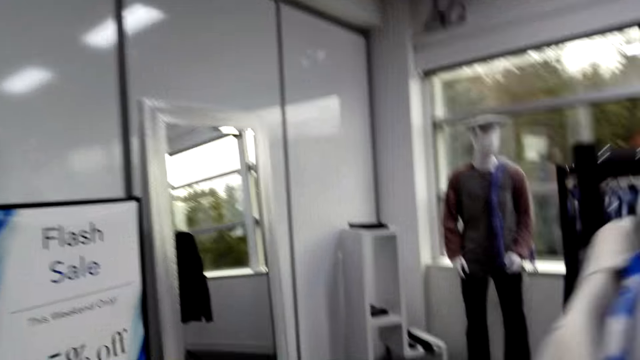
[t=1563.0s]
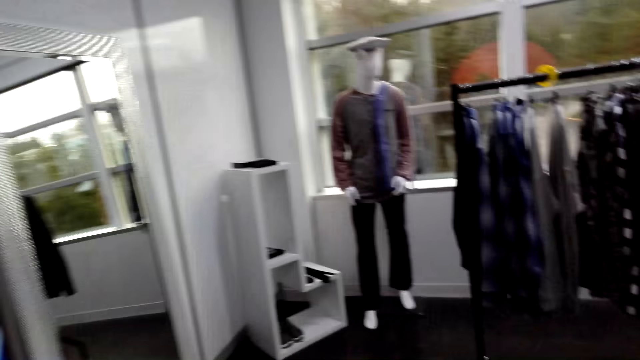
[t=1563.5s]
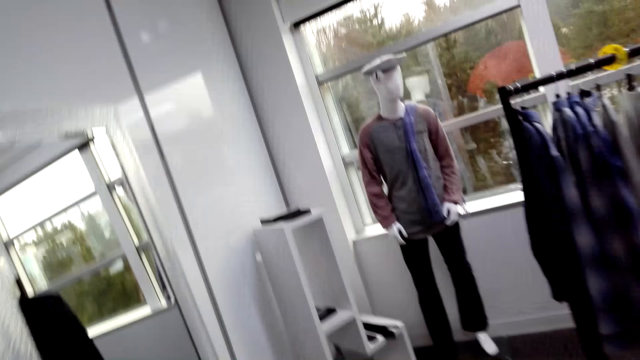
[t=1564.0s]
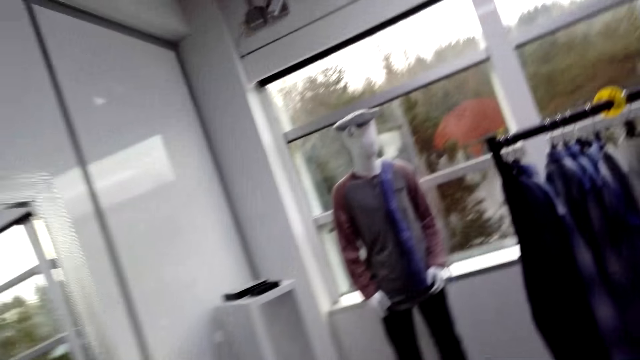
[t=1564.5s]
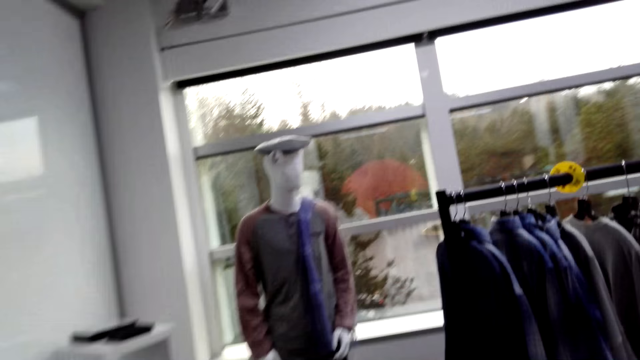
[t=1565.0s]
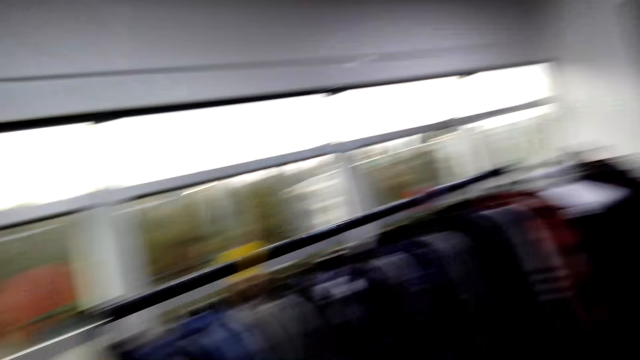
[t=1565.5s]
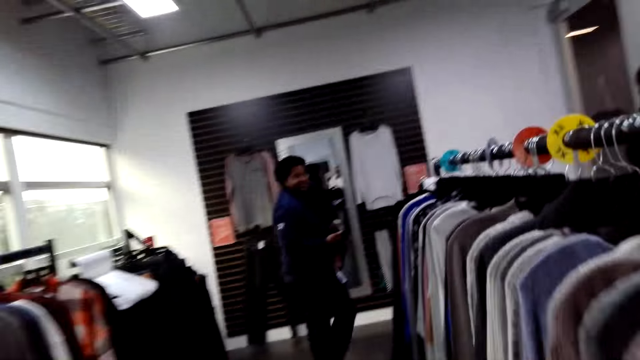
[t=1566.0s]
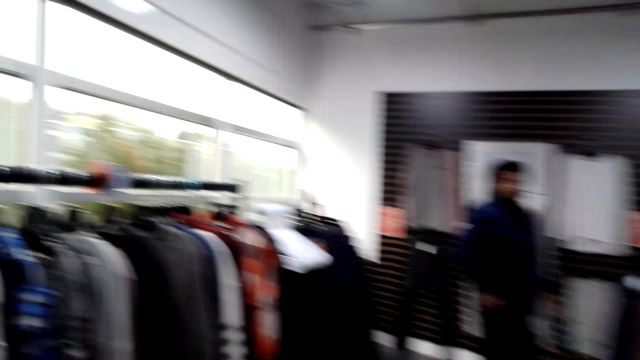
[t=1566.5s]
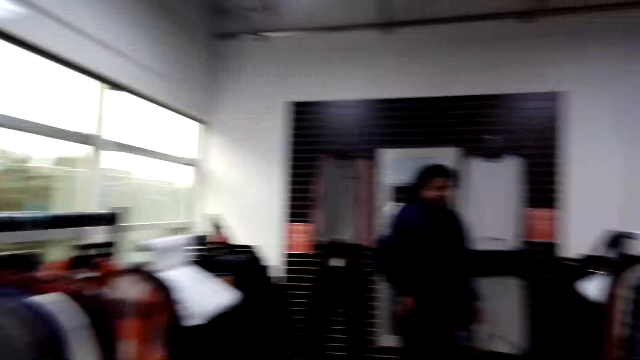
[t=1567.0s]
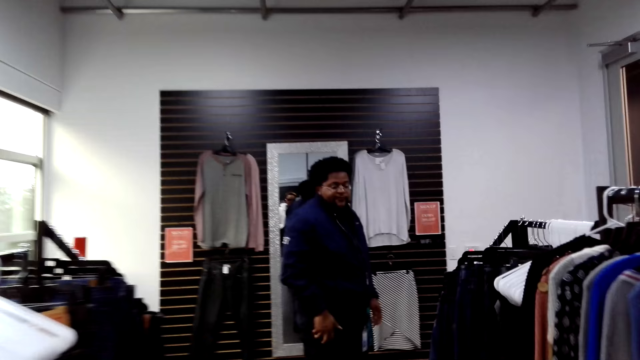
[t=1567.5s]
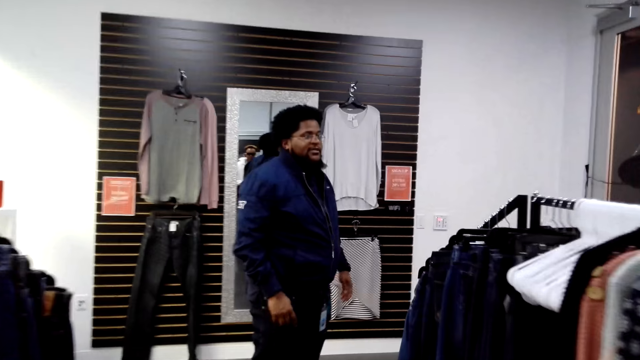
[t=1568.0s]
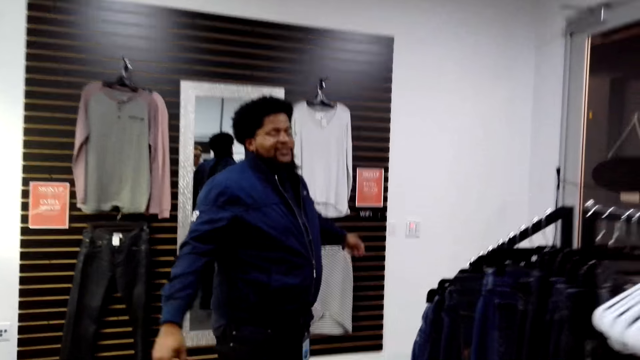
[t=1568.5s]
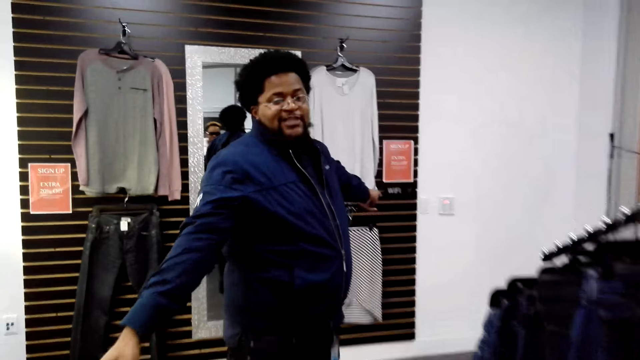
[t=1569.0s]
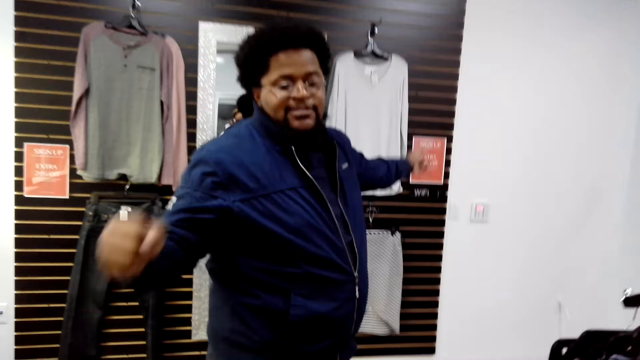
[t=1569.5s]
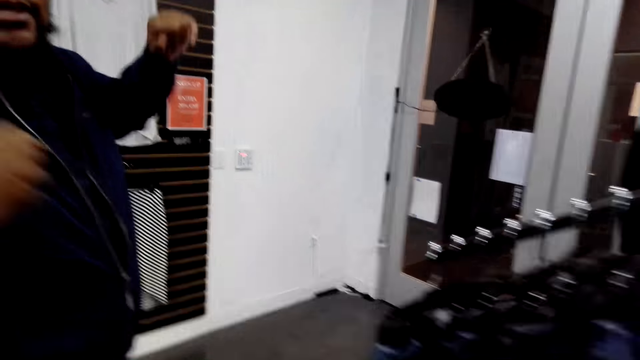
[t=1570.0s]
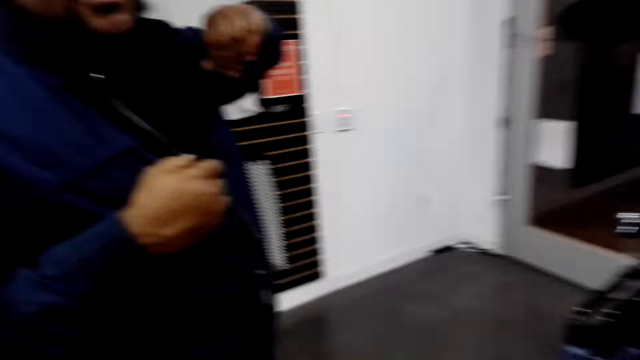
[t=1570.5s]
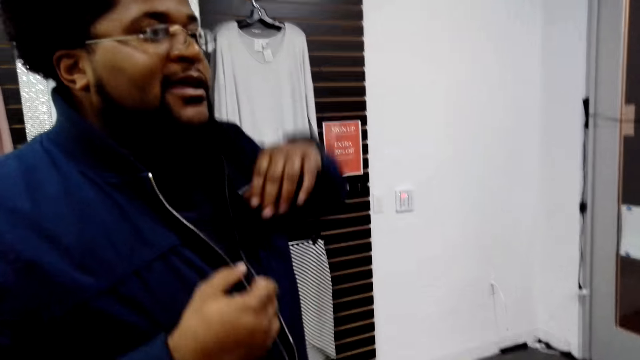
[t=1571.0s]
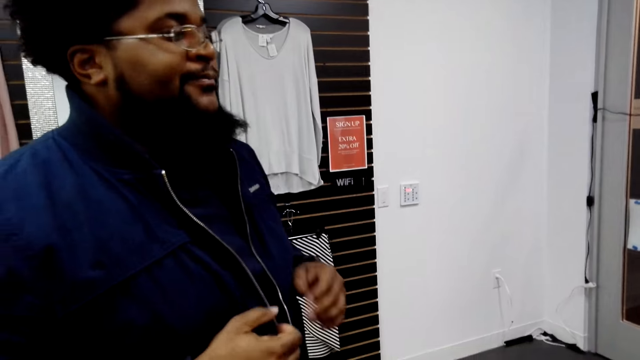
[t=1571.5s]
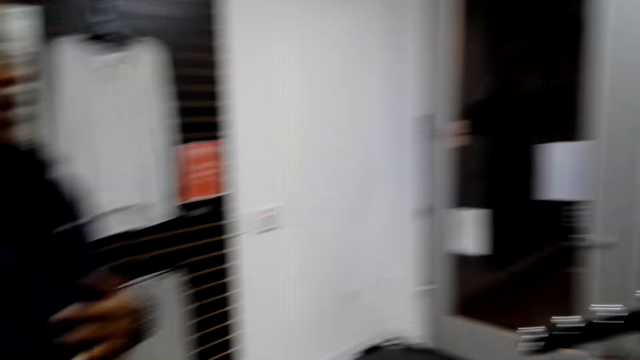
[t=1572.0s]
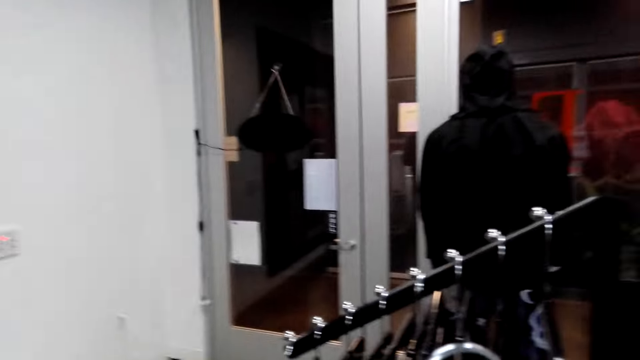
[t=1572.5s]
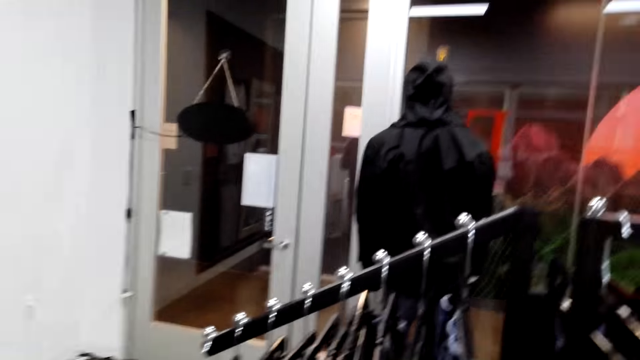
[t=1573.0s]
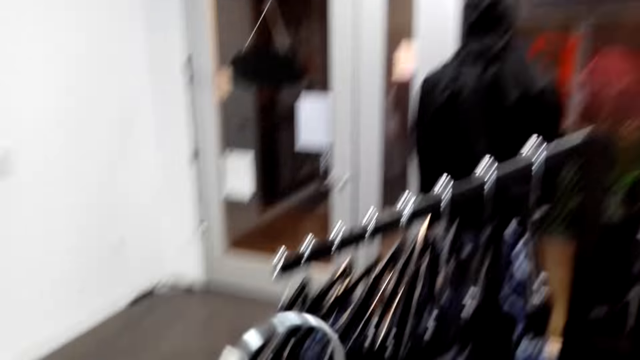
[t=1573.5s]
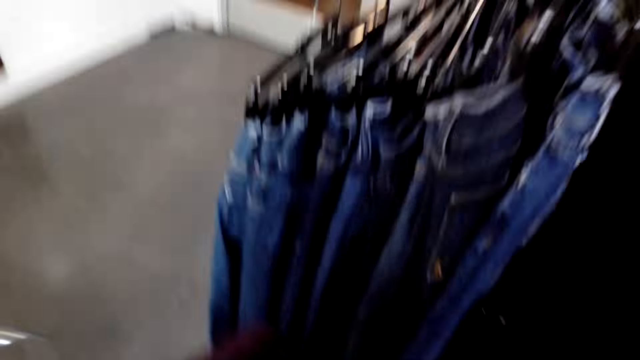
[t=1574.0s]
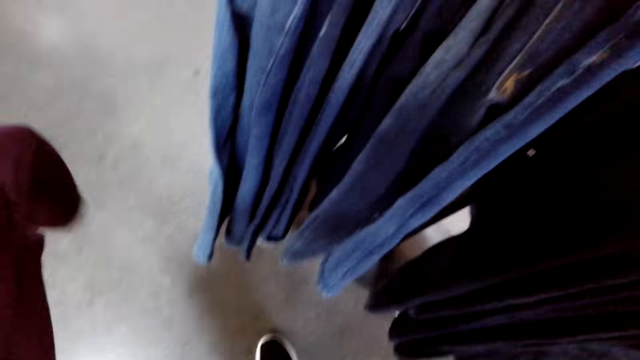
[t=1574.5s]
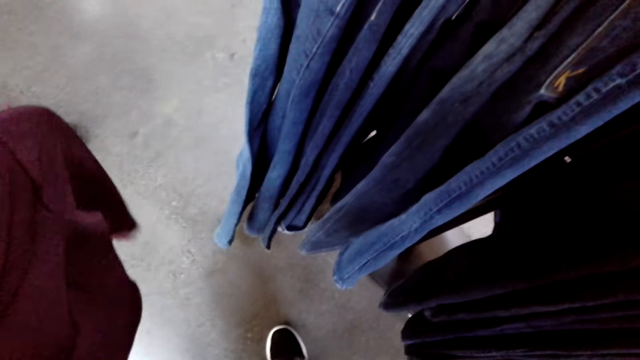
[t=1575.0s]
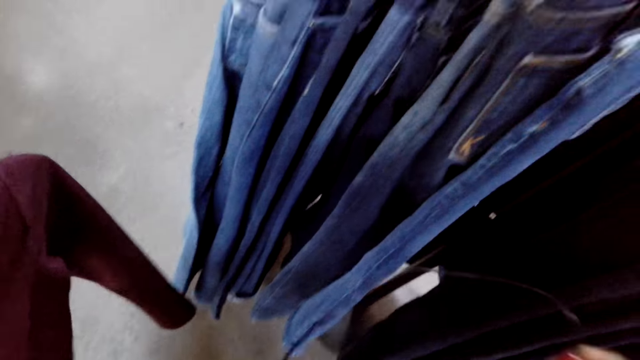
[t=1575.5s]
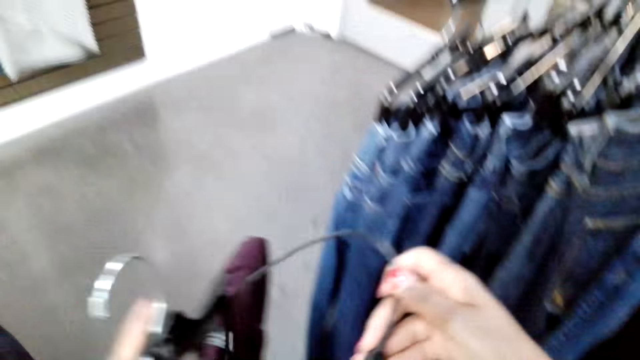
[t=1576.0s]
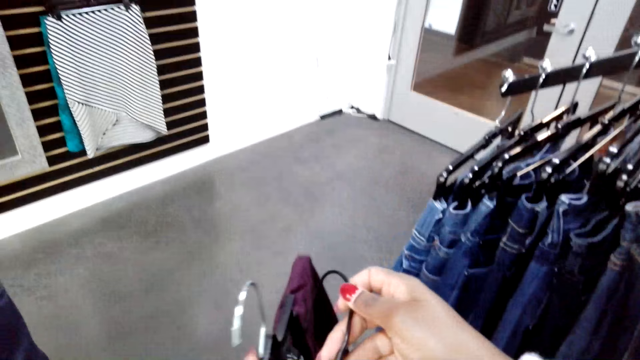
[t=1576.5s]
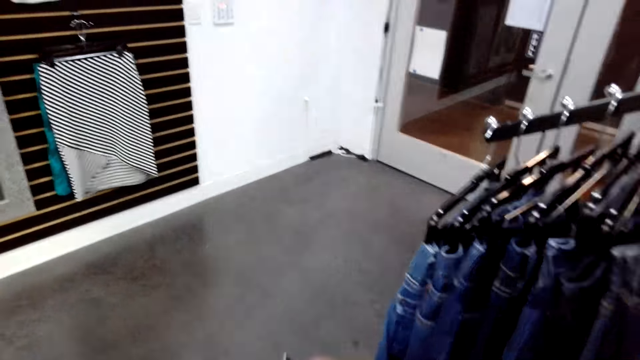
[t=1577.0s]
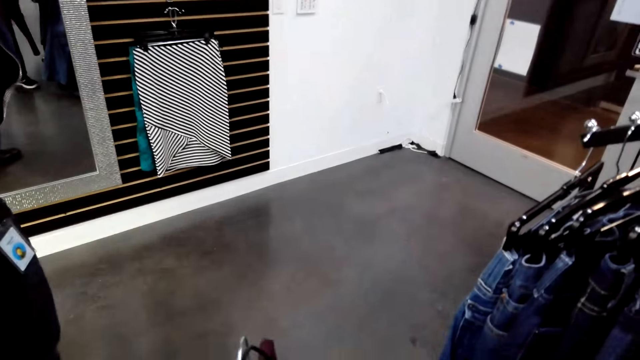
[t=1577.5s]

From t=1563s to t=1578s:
The camera wearer converses with a person. The person stretches hands. The person converses with the camera wearer. The camera wearer moves around. They look around. They hang a blouse on a hanger.

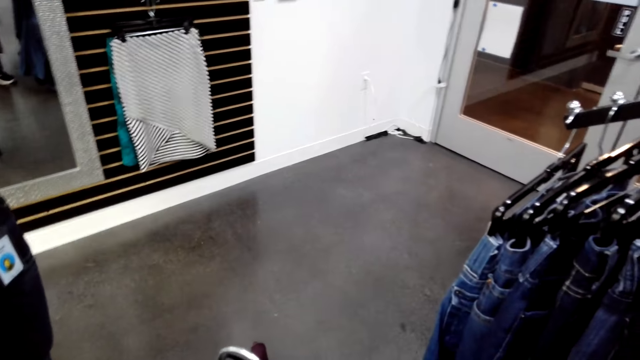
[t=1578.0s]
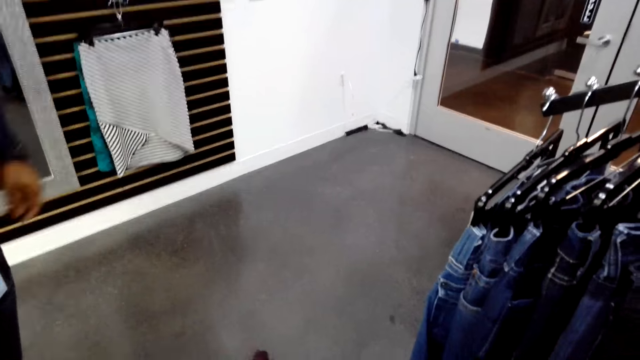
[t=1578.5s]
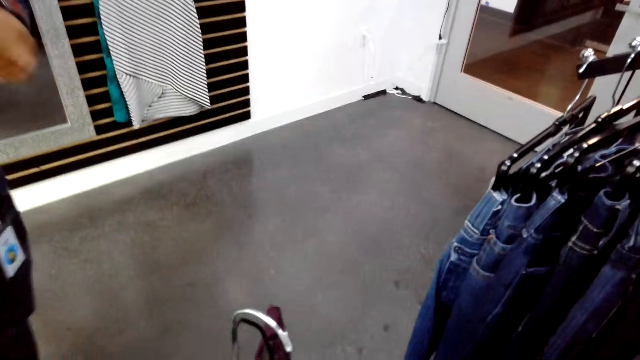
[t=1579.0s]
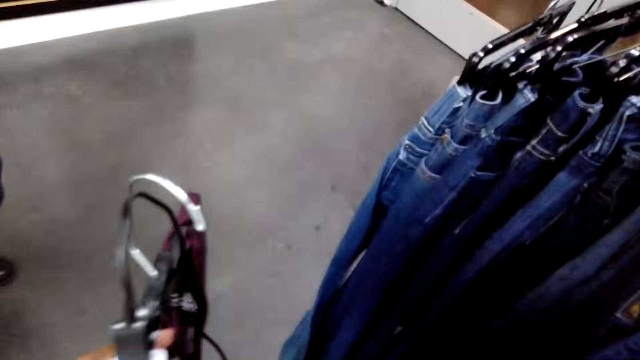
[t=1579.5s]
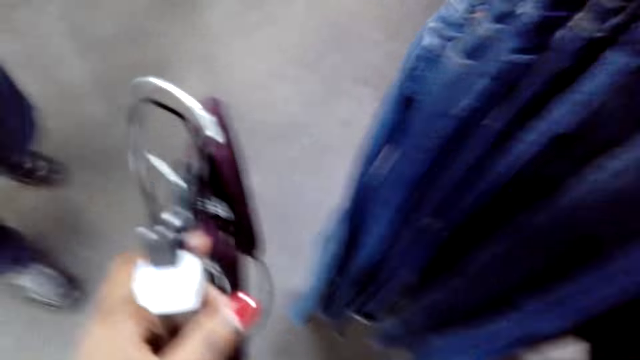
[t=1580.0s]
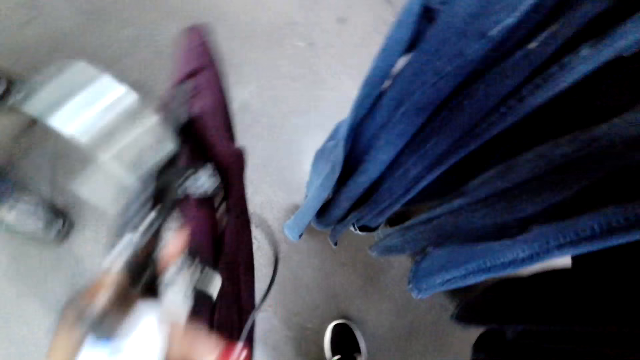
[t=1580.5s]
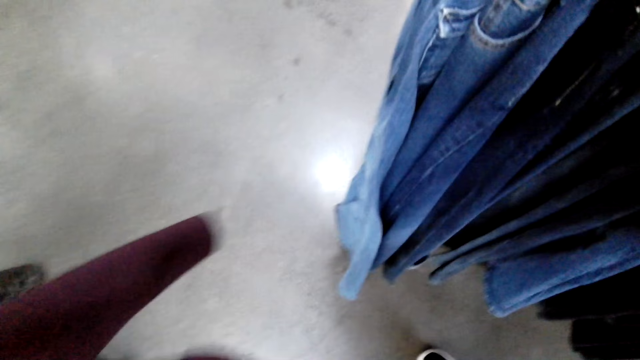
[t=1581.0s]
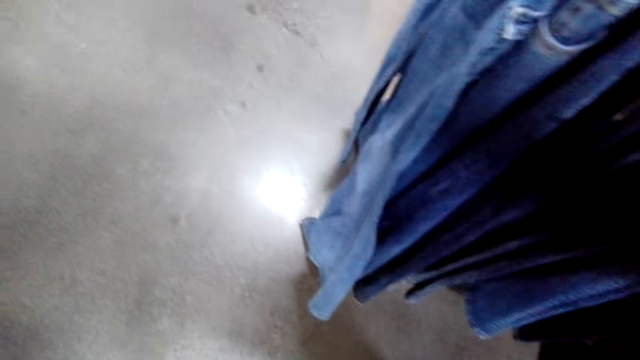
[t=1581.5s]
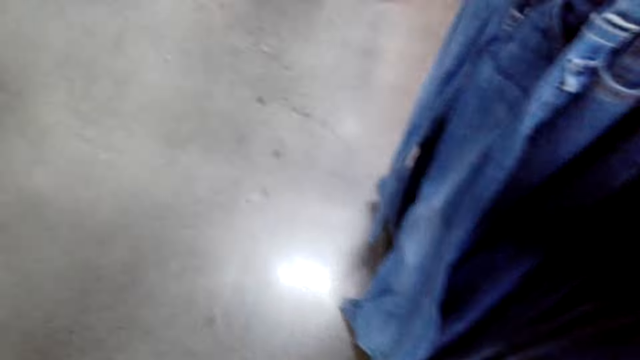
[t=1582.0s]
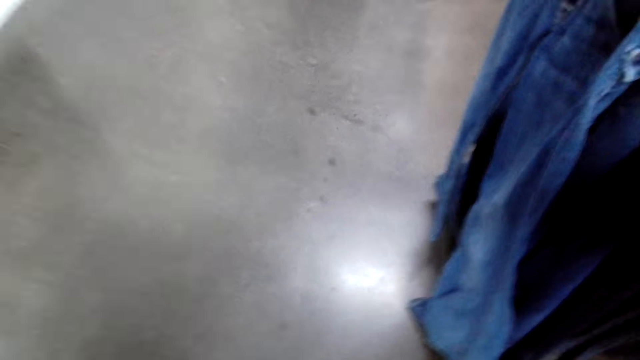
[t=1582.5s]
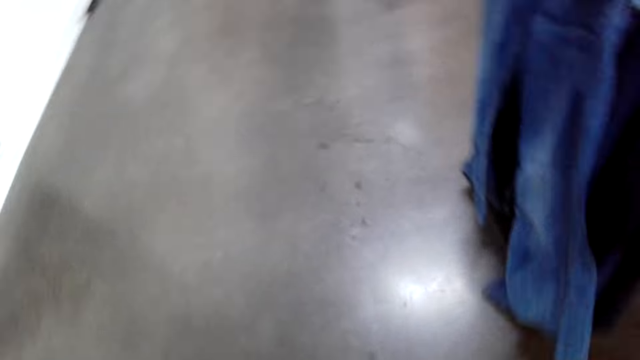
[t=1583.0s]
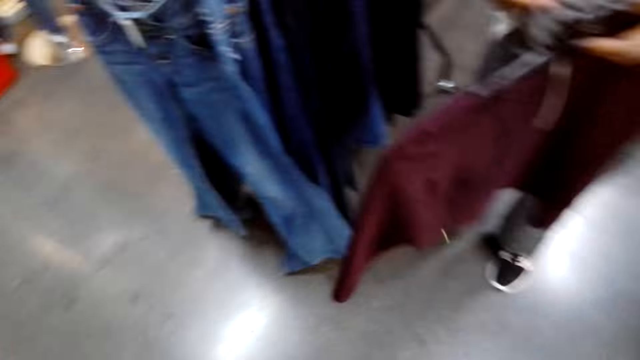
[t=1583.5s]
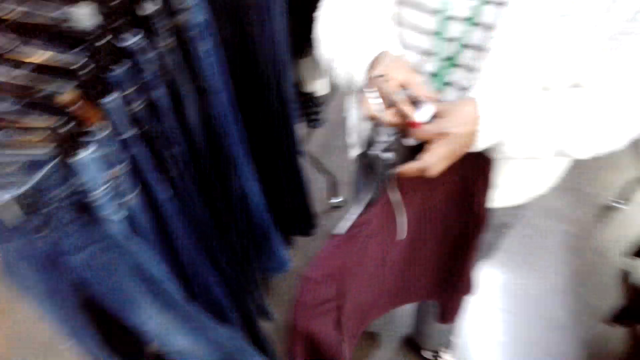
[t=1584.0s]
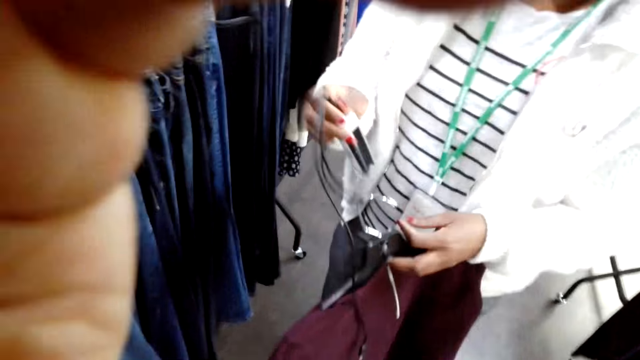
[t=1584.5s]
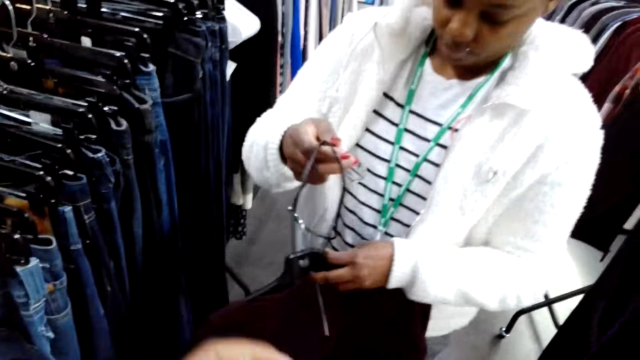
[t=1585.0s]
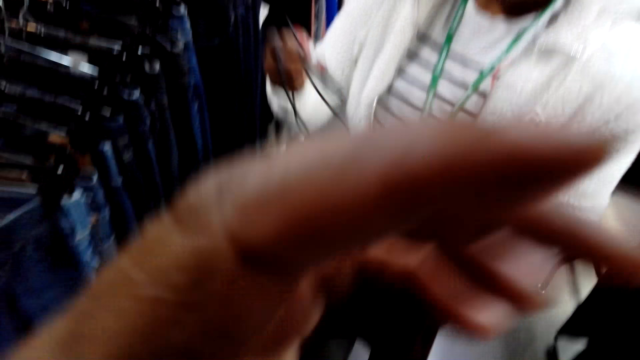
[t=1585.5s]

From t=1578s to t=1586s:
The camera wearer touches the camera. They hold a cloth on a hanger. They walk around. A person holds a cloth. The person gives the glasses to the camera wearer. The camera wearer lifts a hand. The person holds the cloth on the hanger.
